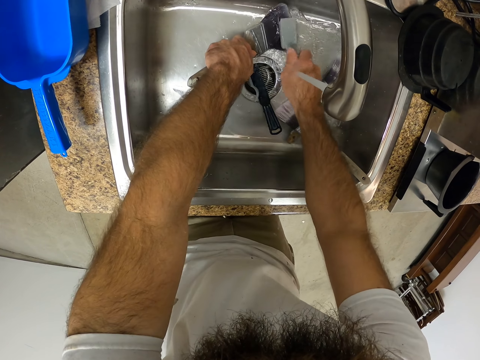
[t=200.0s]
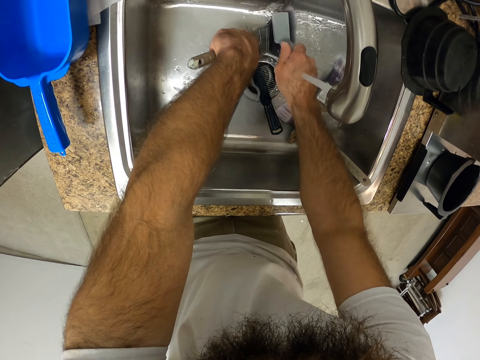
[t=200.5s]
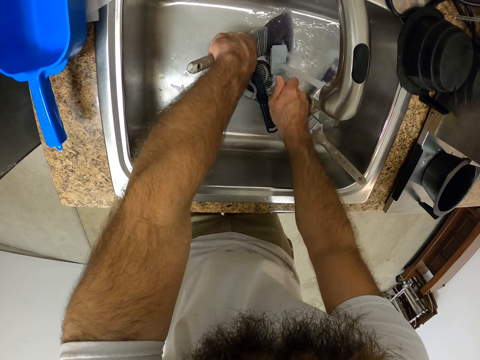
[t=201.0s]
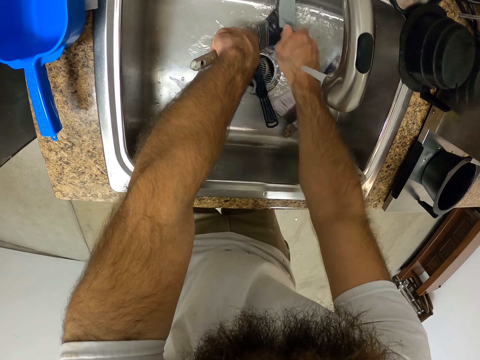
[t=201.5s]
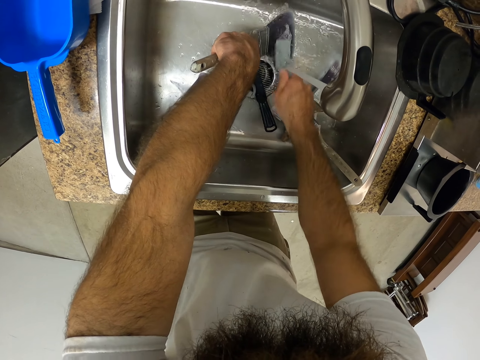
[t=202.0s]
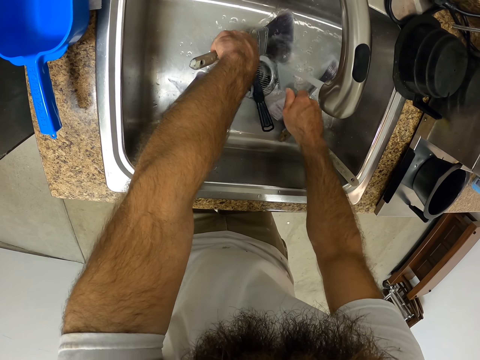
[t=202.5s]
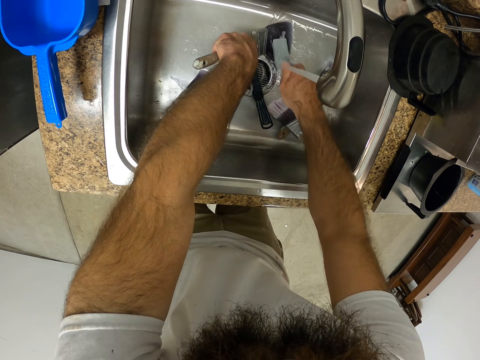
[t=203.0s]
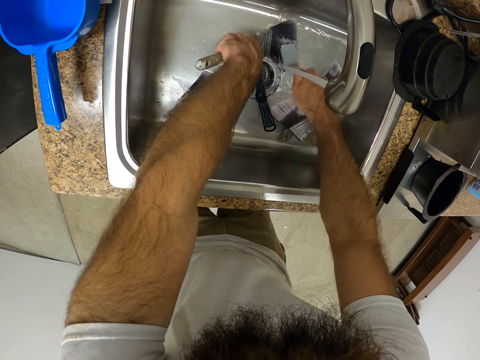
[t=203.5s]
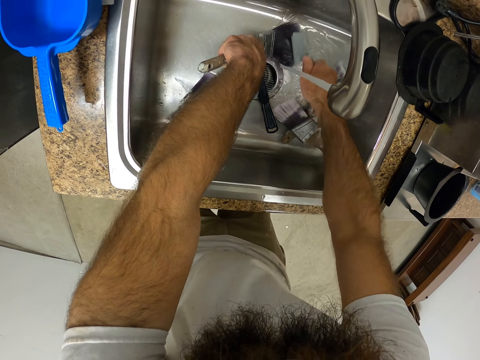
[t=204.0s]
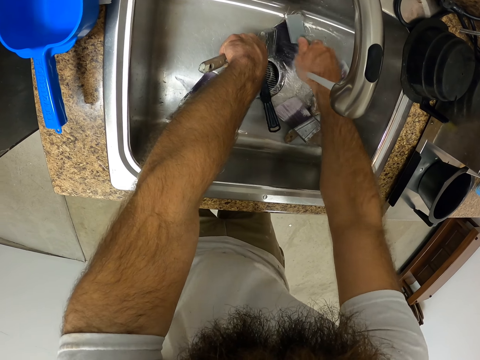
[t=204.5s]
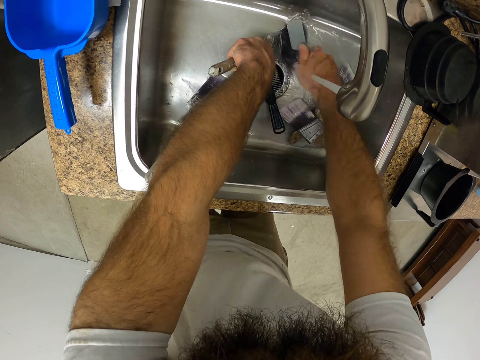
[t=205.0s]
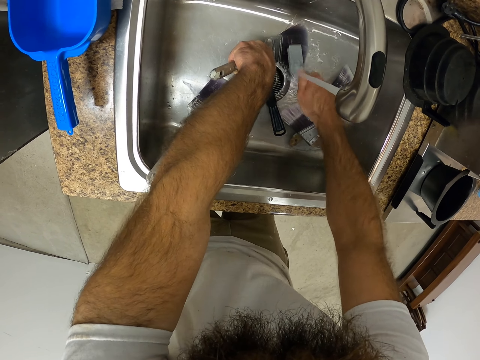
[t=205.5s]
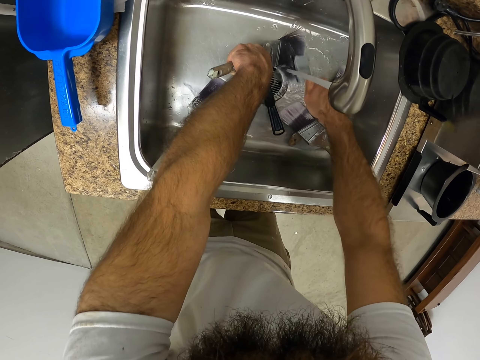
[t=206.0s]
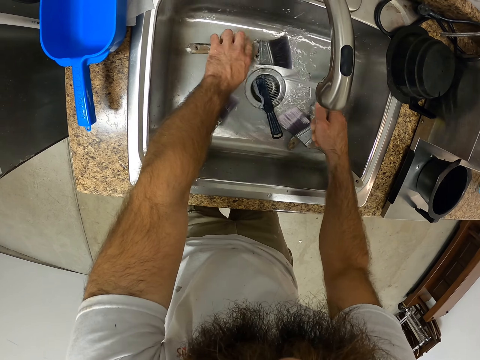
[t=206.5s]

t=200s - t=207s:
The camera wearer cleans the toe with the comb.

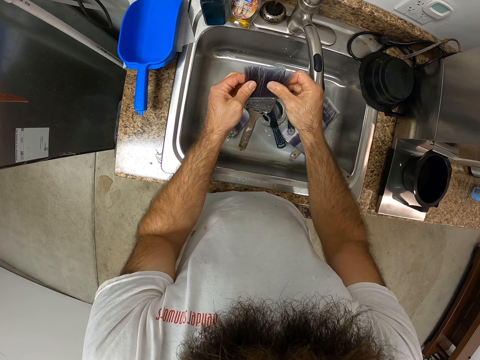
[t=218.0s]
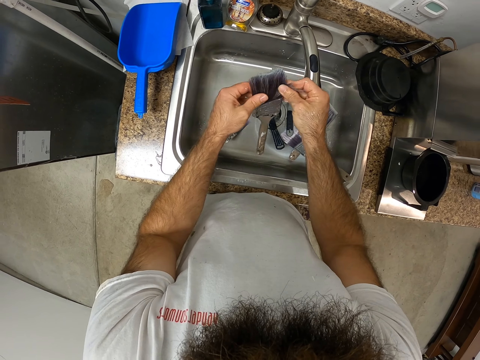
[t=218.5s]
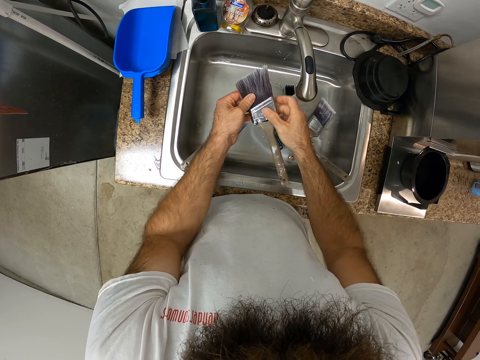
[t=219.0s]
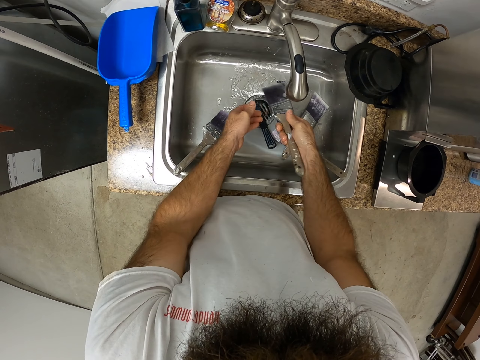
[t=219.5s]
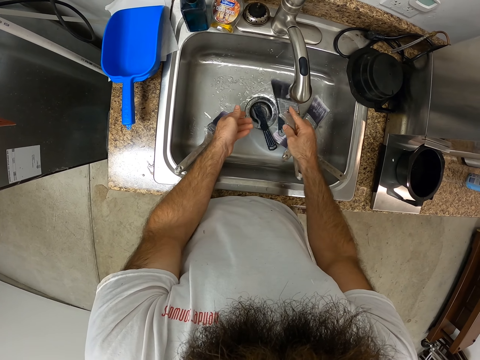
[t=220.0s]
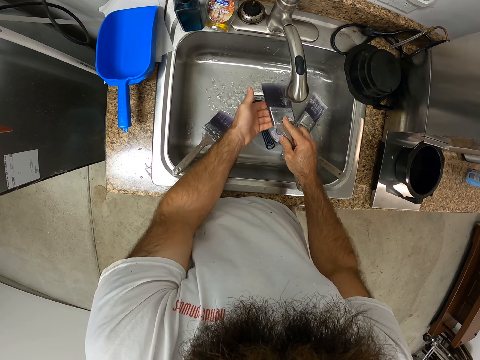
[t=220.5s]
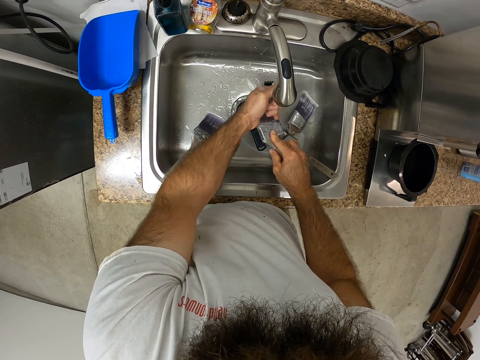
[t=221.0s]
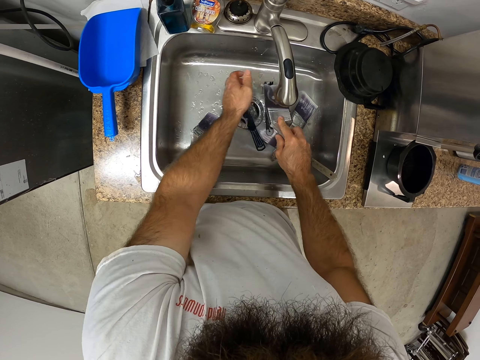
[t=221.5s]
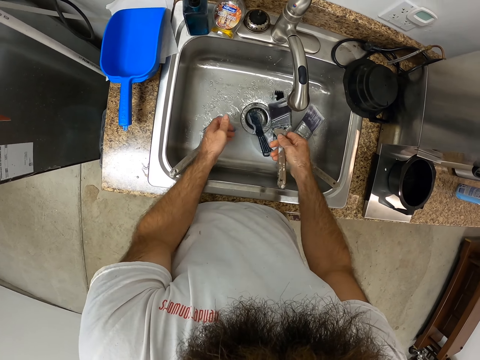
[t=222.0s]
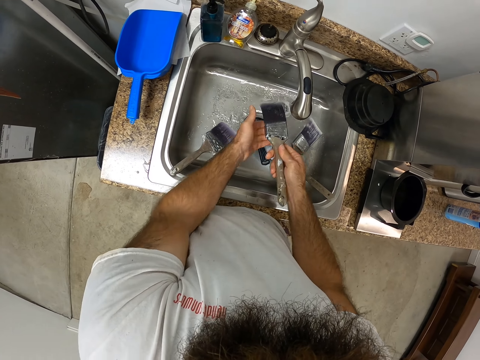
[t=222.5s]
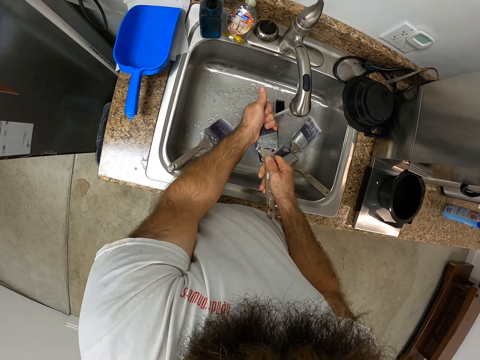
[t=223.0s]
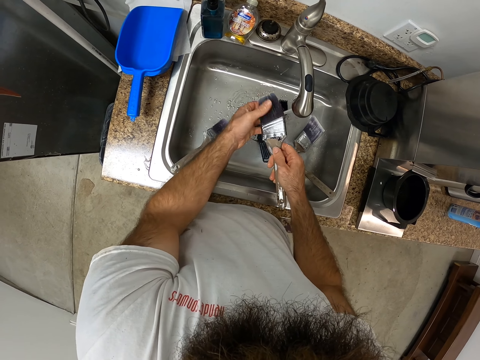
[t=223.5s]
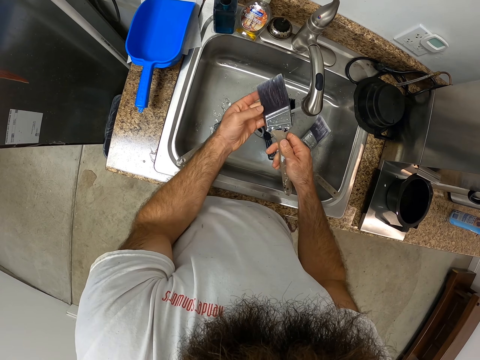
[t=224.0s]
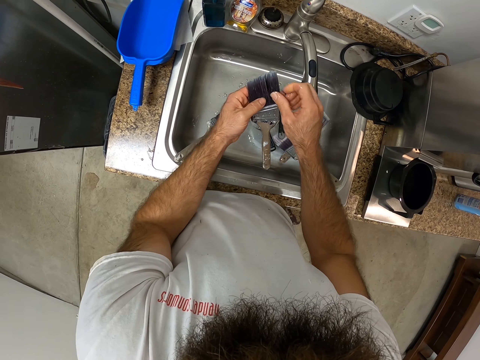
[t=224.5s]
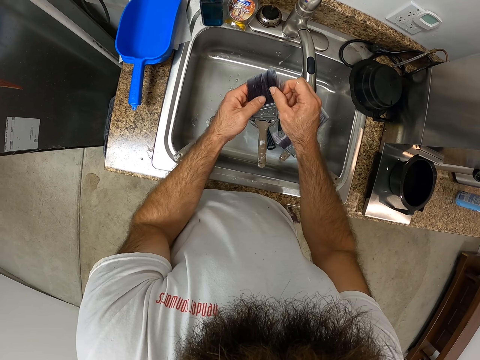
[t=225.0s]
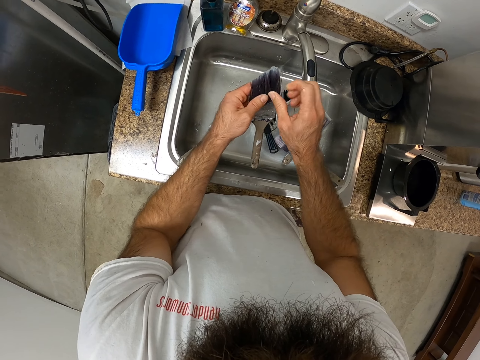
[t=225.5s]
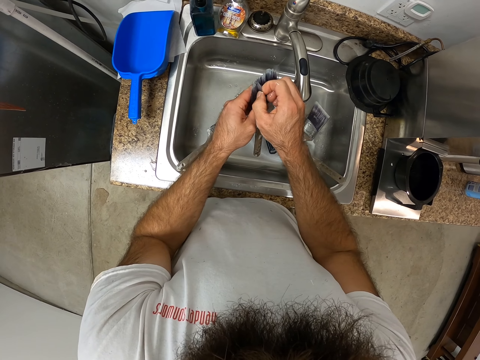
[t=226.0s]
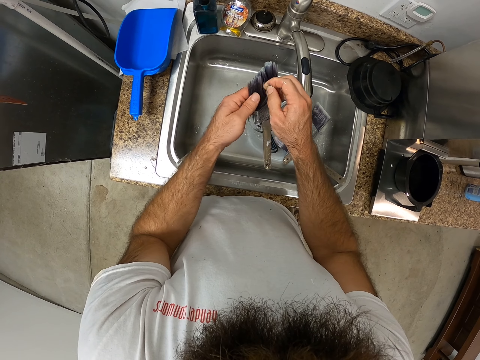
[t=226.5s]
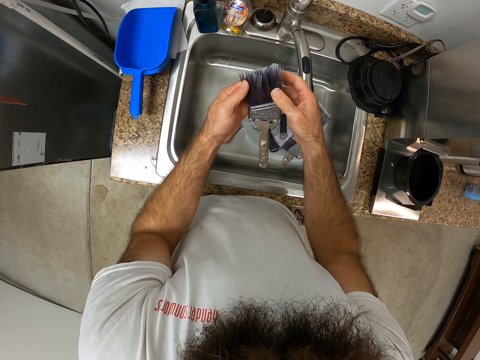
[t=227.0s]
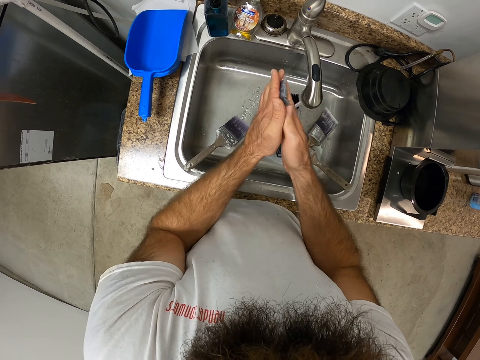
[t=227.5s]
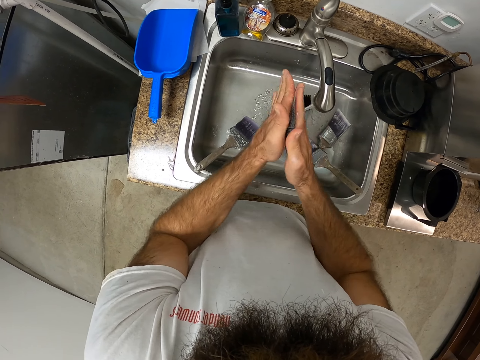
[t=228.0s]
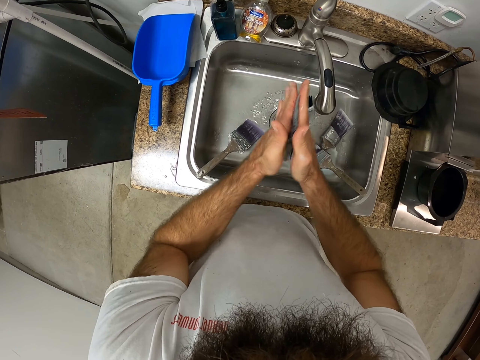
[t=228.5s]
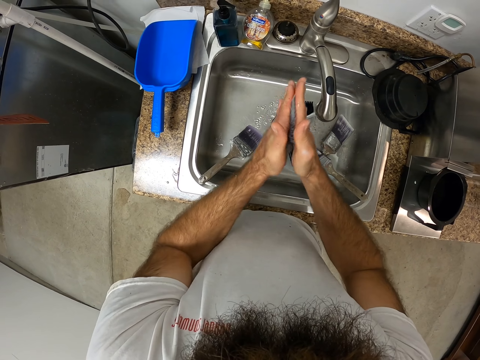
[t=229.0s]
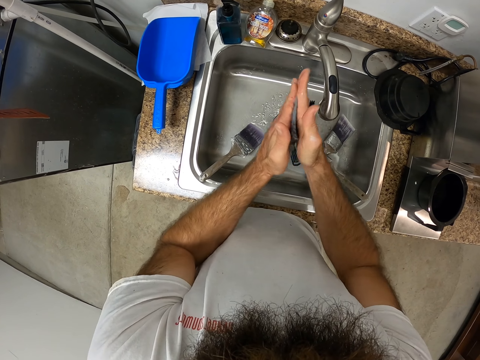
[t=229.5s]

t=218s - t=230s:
The camera wearer rinses the paint brush under the kitchen tap with his right hand. He squeezes the paint brush with his left hand. He rinses the paint brush under the kitchen tap with his right hand. He squeezes the paint brush with his left hand. He adjusts the paint brush with his right hand. He touches the toe. He scrubs the paint brush with both hands.

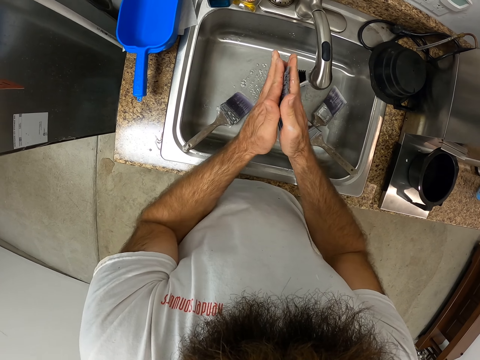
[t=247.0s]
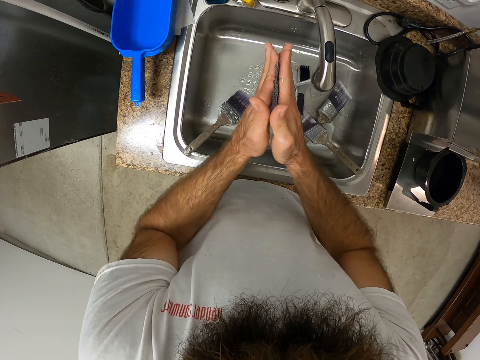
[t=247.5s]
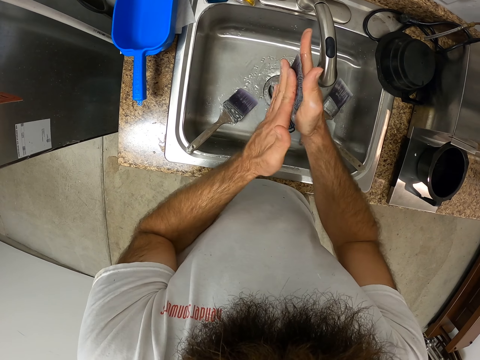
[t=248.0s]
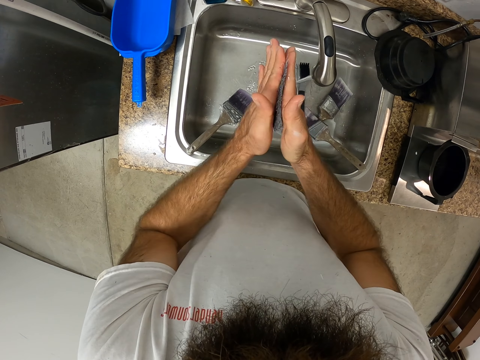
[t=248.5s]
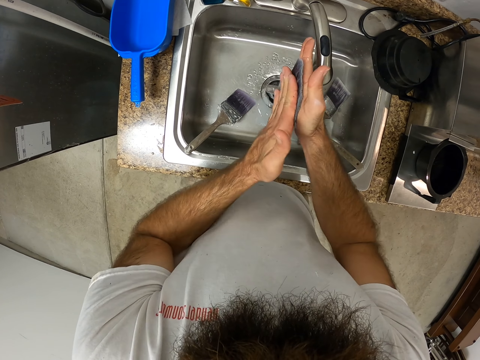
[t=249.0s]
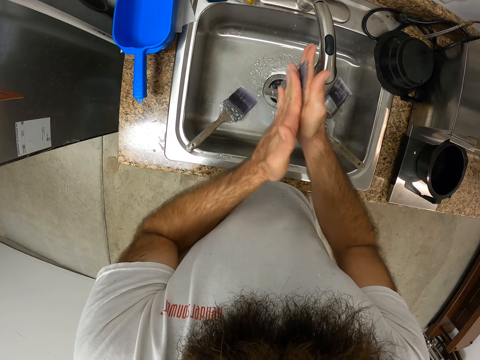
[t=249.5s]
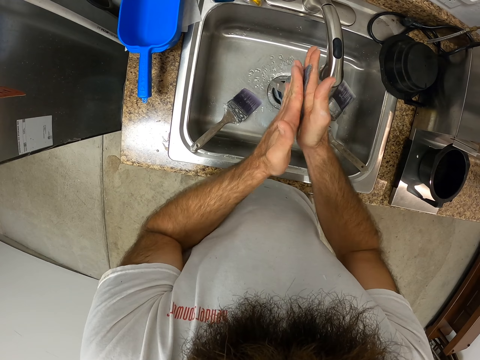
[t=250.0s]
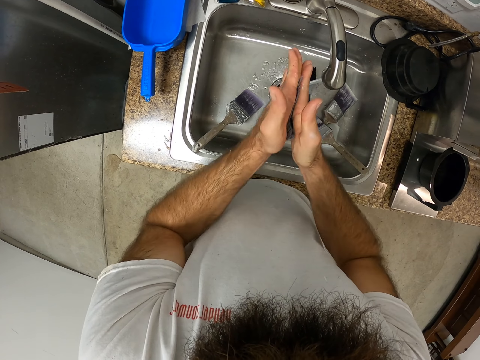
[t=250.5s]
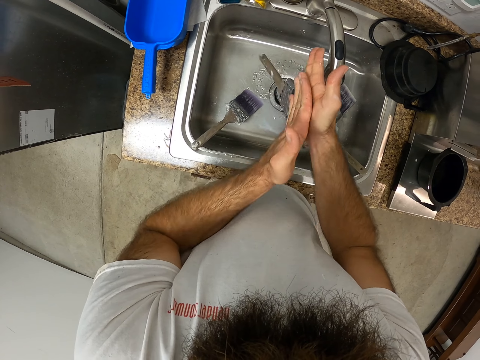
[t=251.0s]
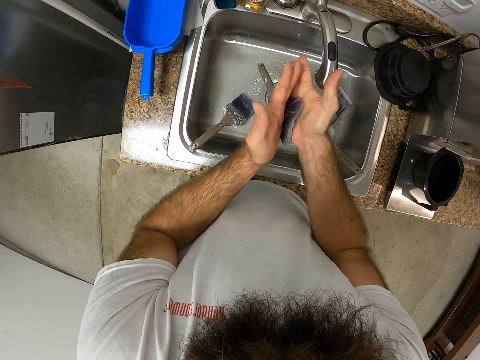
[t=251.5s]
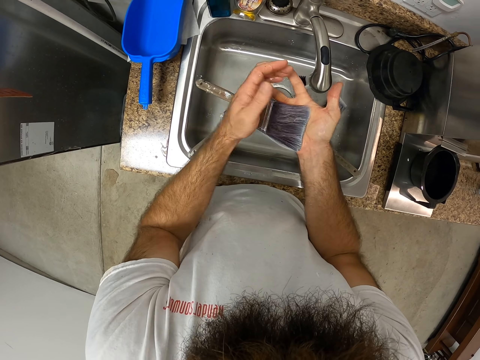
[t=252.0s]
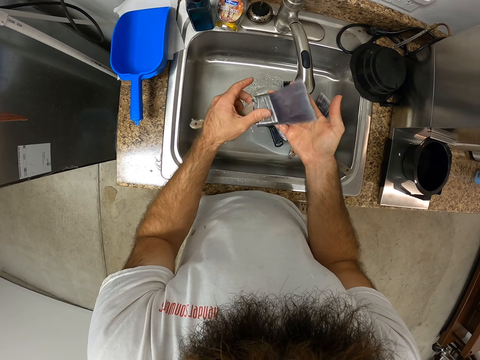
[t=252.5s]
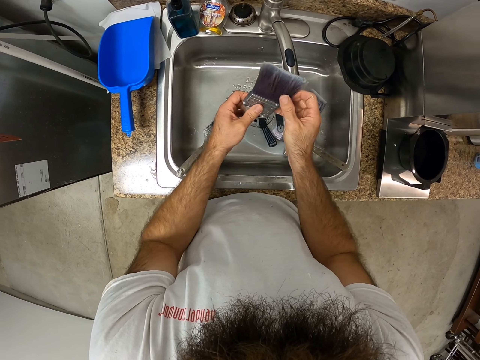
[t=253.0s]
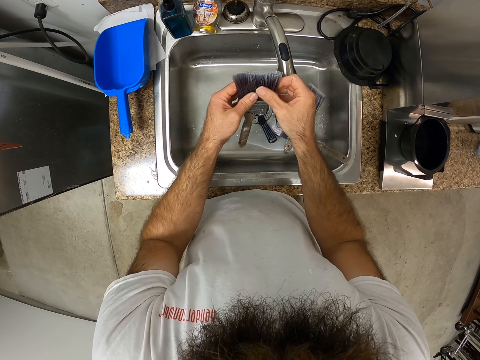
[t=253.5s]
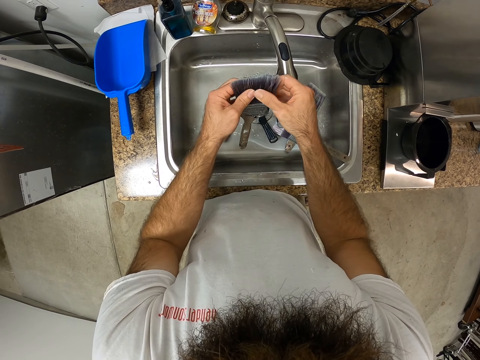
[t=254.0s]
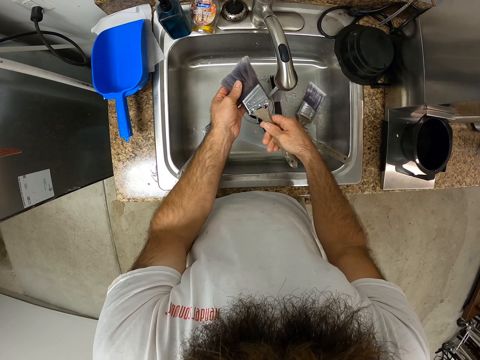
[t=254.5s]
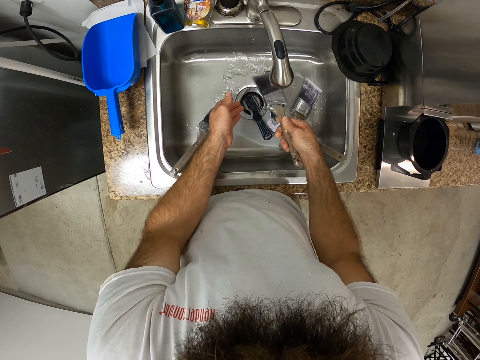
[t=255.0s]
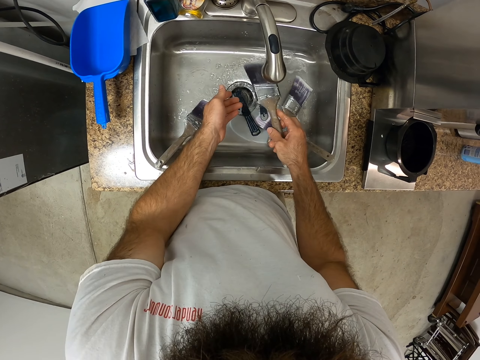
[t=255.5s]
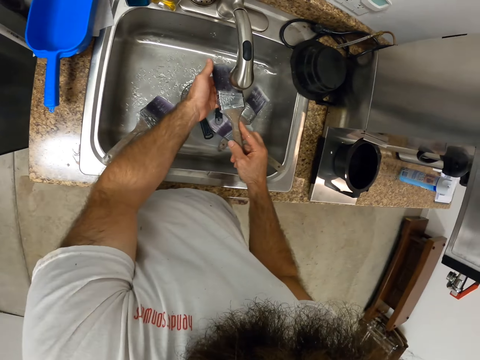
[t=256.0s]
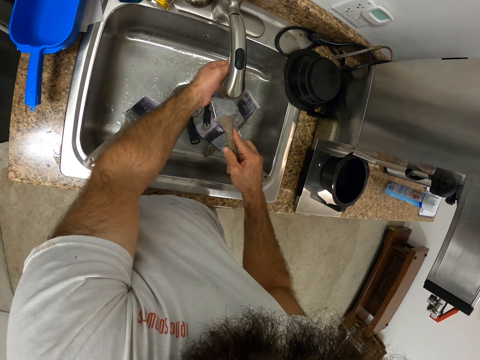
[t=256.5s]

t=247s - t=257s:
The camera wearer scrubs the paint brush with both hands. He adjusts the paint brush with both hands. He rinses the paint brush under the kitchen tap with his right hand.
